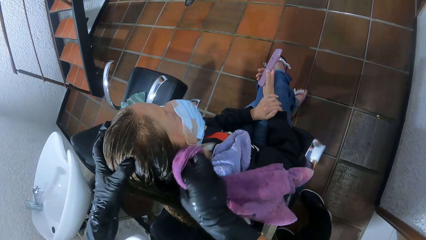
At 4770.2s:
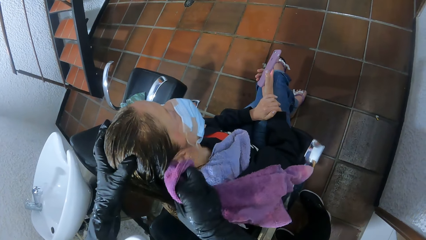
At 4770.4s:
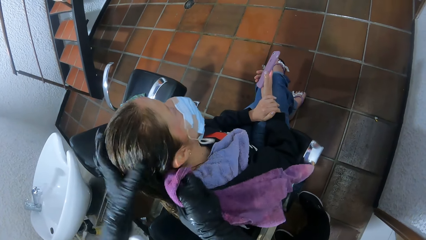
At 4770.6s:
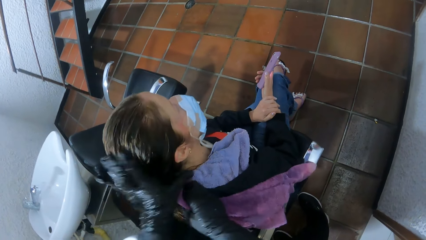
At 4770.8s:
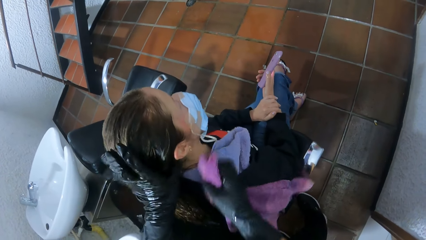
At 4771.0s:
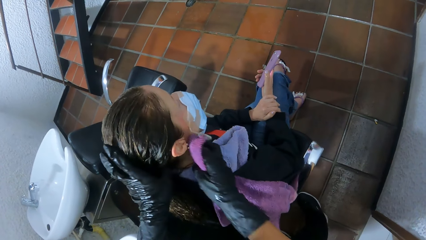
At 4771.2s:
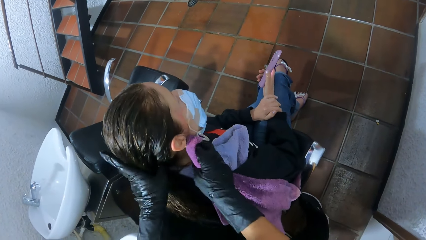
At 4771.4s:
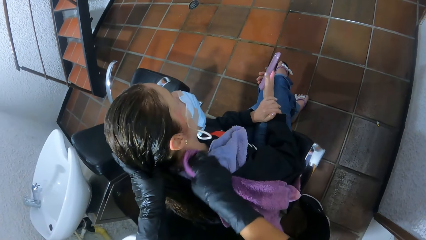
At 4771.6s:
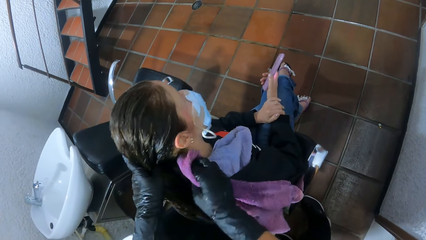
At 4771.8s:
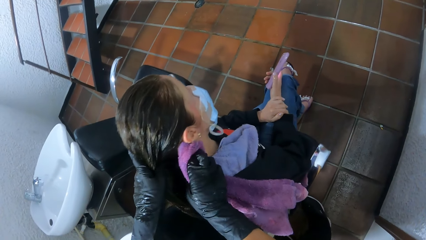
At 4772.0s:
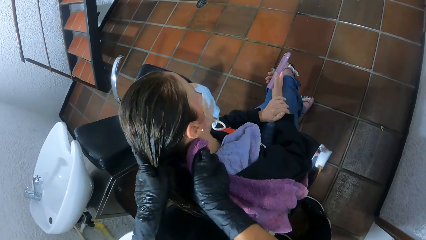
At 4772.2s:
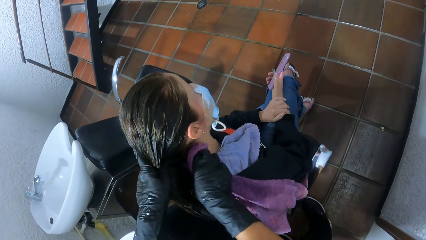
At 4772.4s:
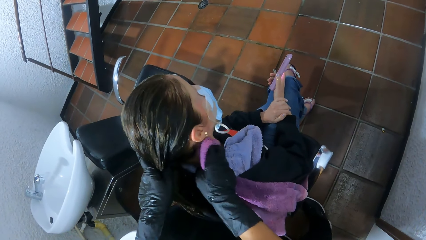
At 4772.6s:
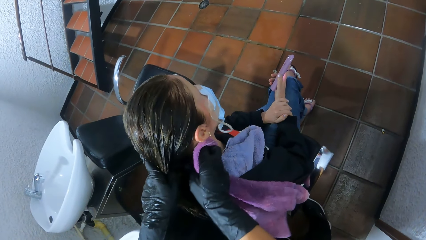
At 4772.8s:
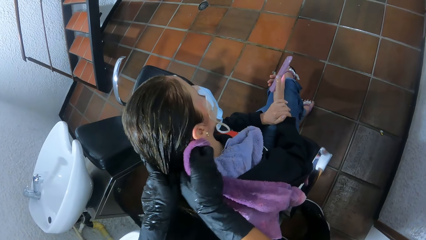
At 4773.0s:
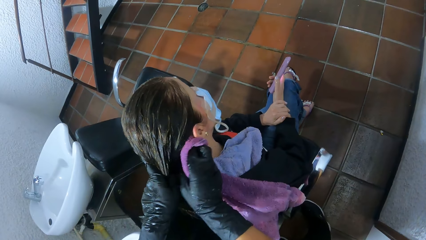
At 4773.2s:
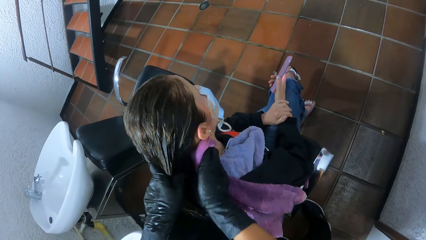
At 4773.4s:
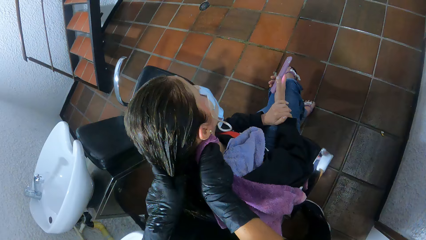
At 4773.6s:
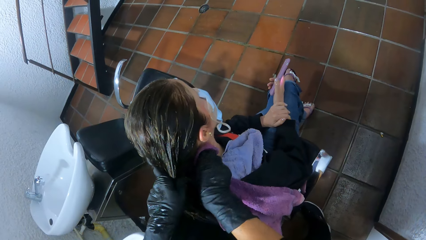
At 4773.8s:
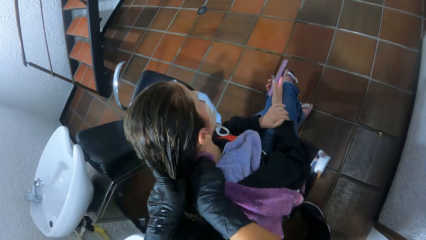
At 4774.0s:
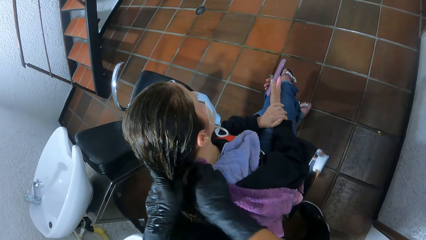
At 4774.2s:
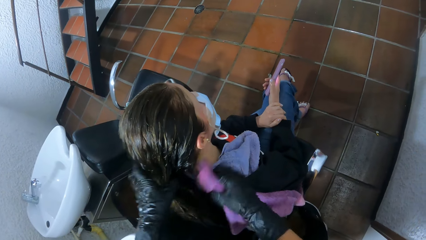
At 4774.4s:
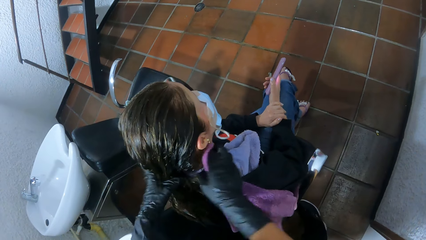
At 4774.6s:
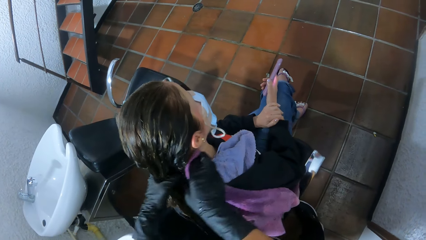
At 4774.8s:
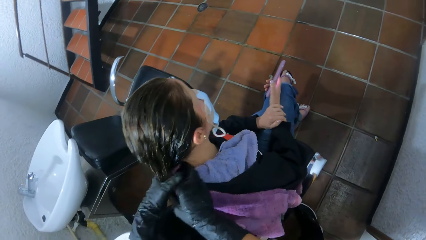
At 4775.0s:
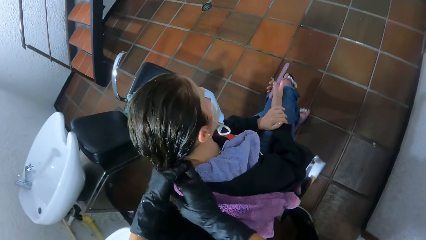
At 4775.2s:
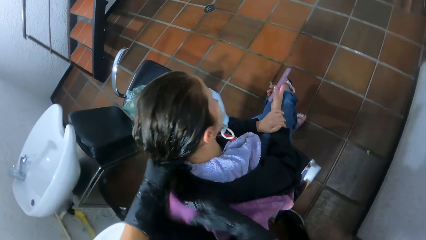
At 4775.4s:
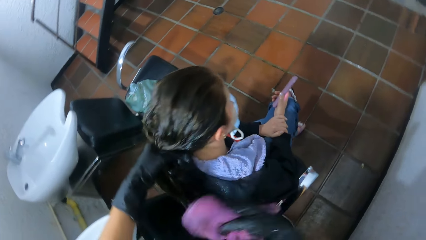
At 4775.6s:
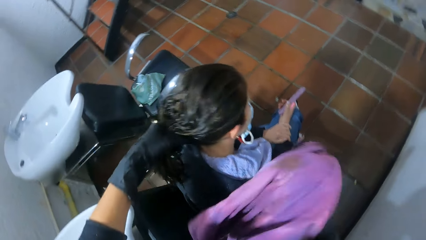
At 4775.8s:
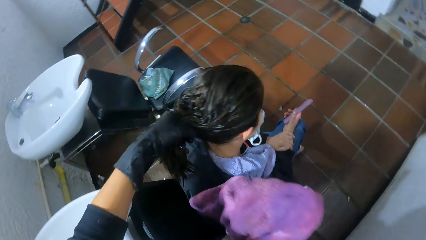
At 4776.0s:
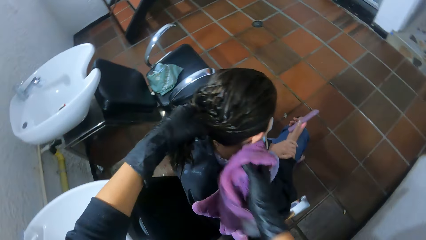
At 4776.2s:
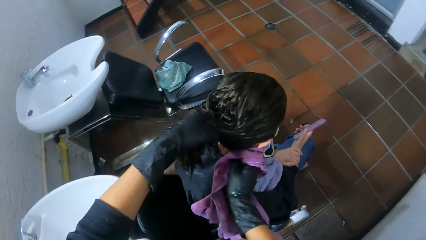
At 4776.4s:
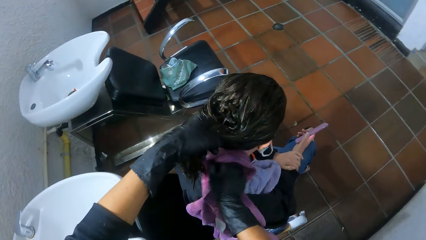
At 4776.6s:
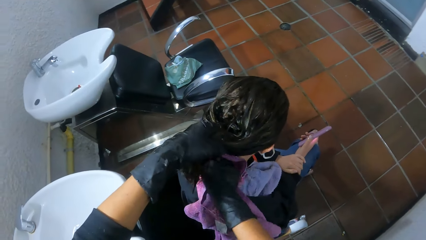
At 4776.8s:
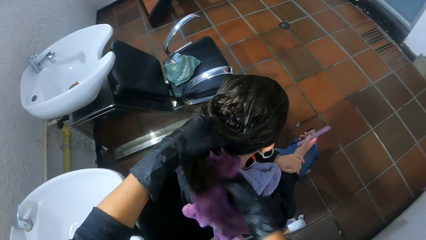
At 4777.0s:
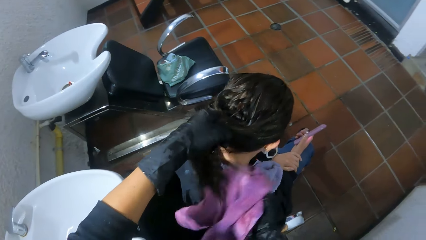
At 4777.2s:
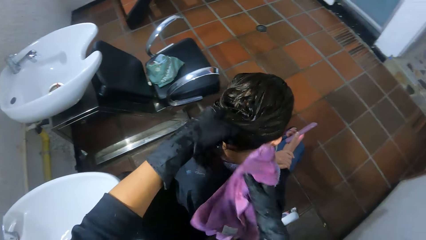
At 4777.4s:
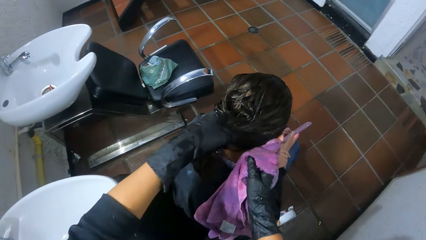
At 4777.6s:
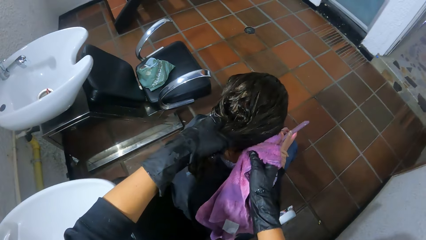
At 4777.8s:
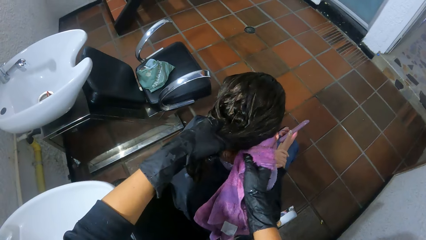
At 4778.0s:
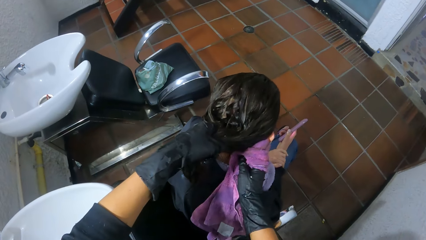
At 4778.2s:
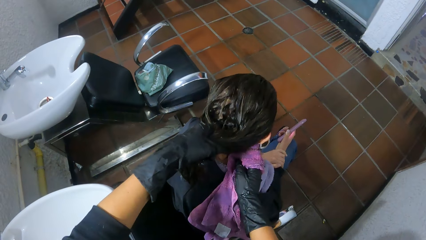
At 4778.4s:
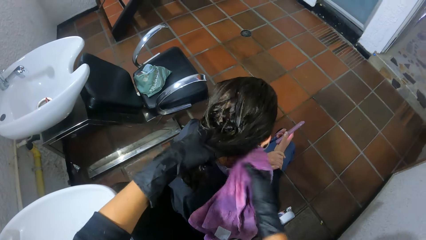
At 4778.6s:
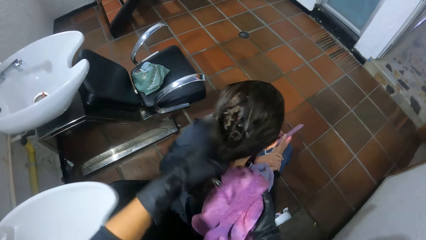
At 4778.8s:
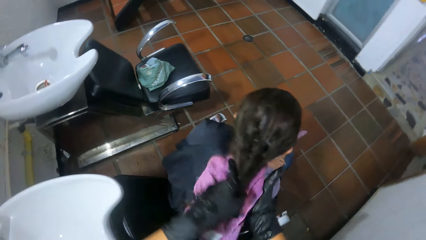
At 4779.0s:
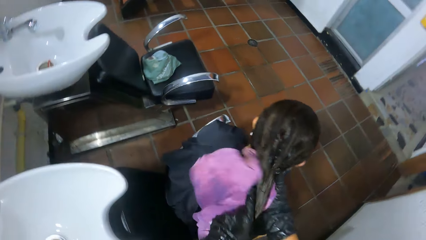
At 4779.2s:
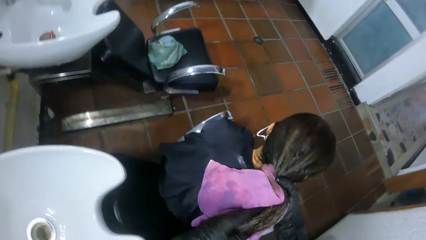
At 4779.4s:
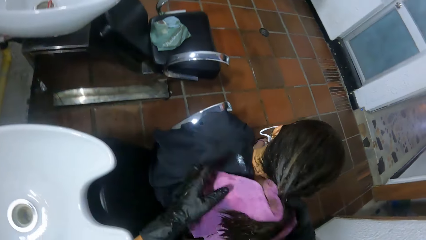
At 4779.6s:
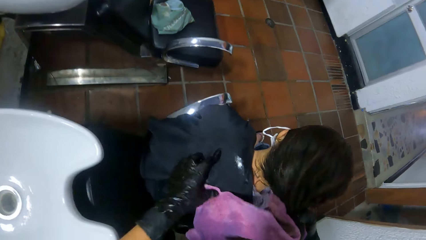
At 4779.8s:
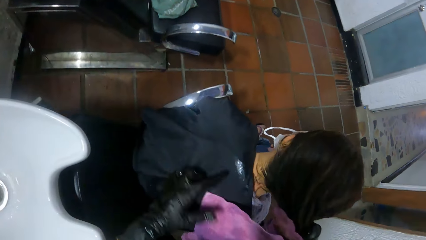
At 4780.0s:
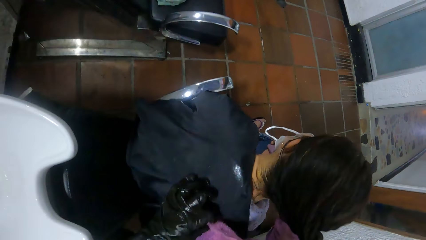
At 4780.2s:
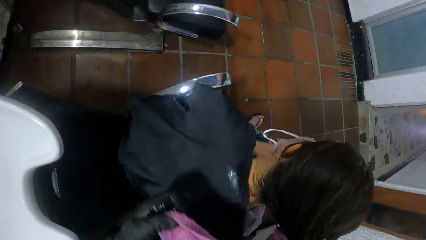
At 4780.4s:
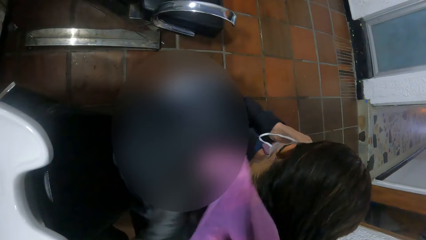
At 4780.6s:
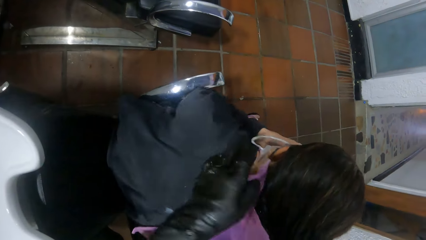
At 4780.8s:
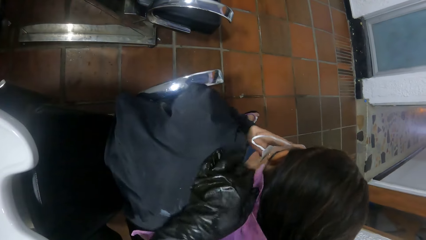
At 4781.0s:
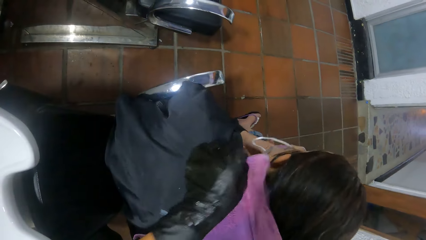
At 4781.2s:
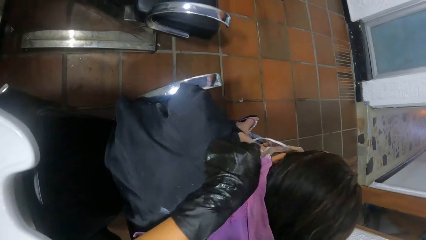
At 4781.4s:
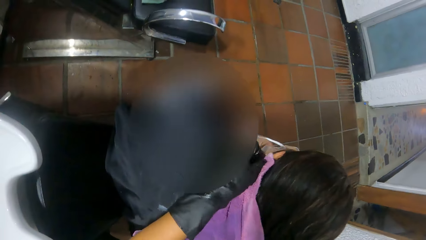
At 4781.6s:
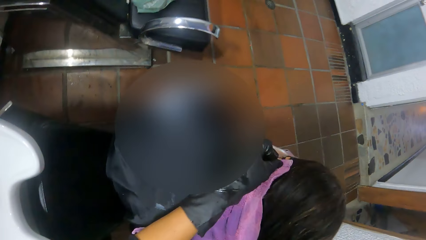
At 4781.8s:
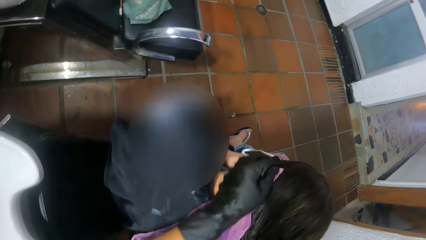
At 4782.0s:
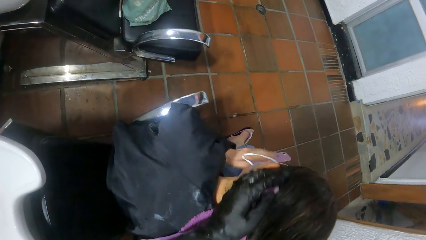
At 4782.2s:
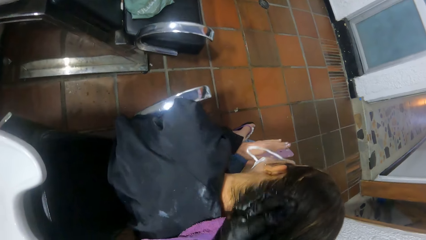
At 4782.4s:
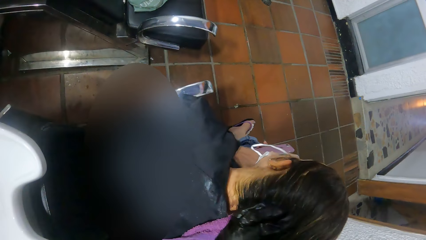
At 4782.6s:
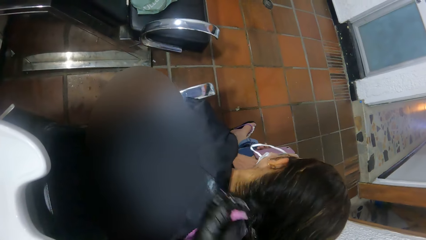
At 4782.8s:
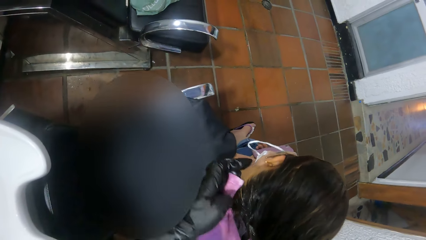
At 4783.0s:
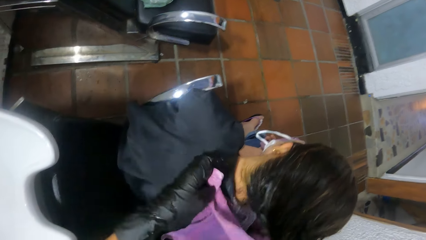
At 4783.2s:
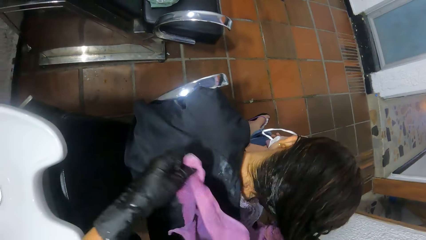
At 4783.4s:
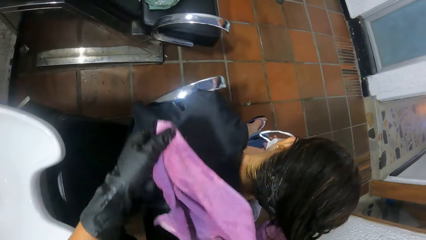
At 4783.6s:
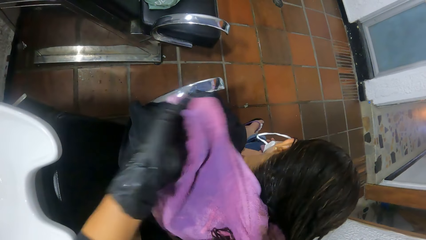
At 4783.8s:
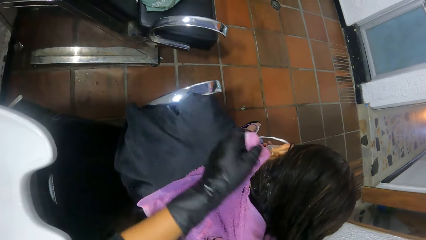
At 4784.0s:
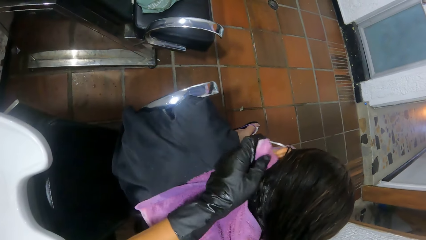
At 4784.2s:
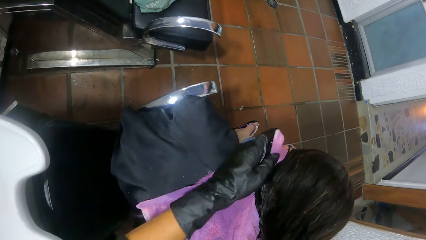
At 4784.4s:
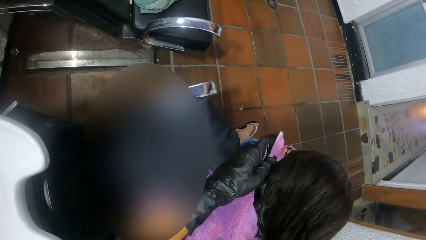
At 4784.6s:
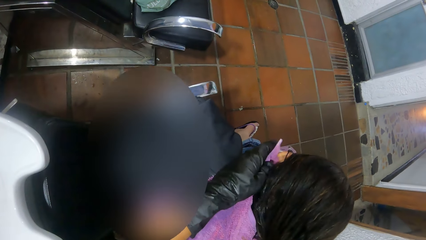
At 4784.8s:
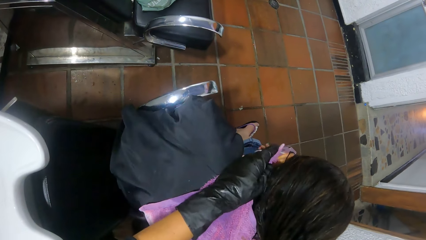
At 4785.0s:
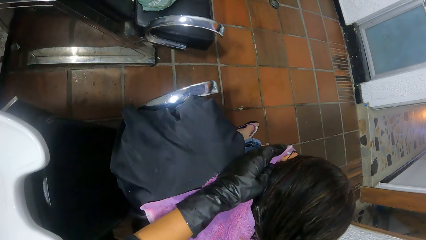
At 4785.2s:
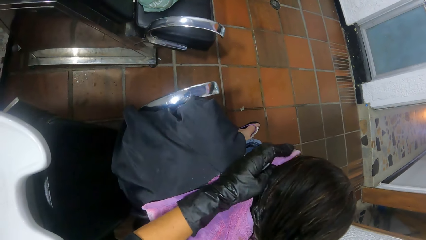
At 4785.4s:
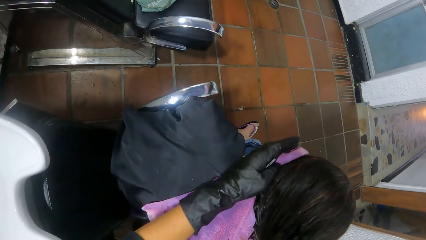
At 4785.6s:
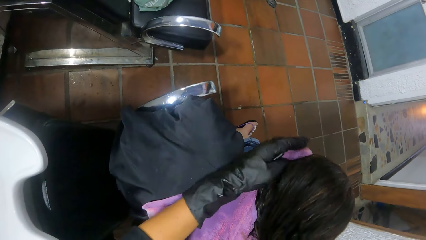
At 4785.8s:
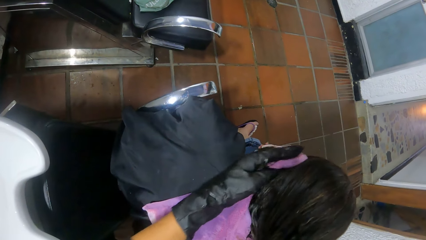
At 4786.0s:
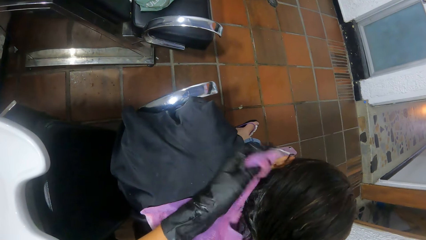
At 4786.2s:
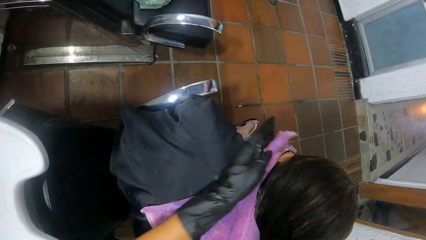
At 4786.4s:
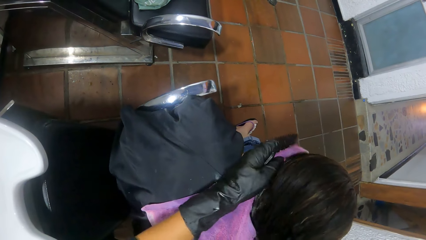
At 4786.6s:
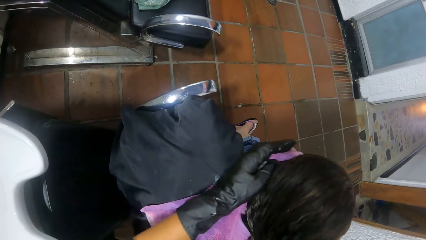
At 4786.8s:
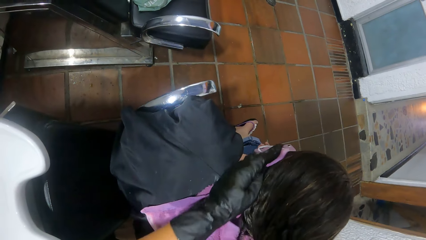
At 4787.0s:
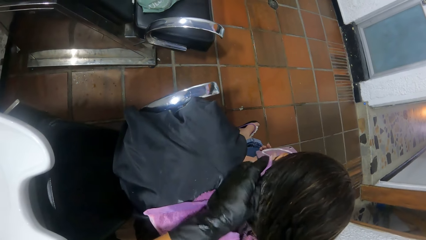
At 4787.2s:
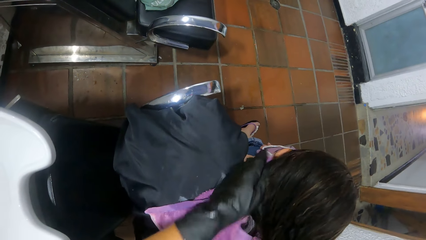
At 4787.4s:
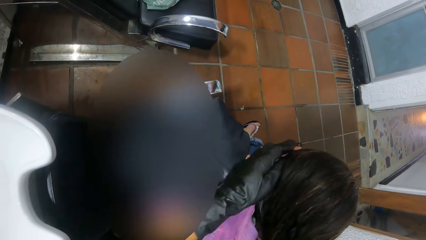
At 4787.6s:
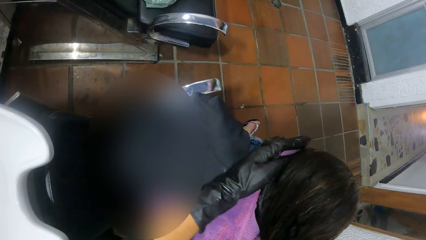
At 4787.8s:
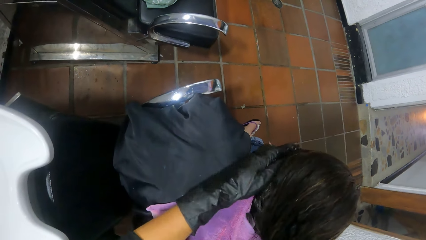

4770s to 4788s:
The camera wearer holds the woman's hair with her left hand. She wipes the woman's neck with the towel in her right hand. She holds the woman's hair with the towel in her right hand. She wipes the woman's neck with the towel in her left hand.
